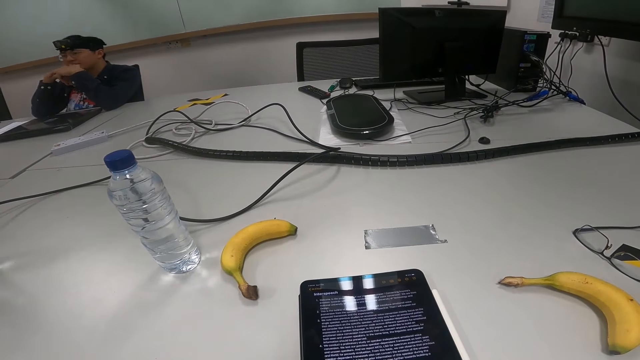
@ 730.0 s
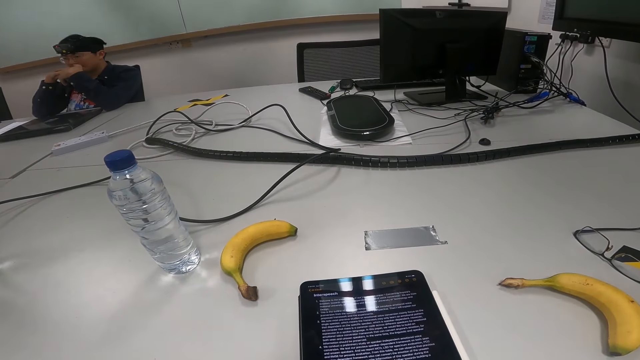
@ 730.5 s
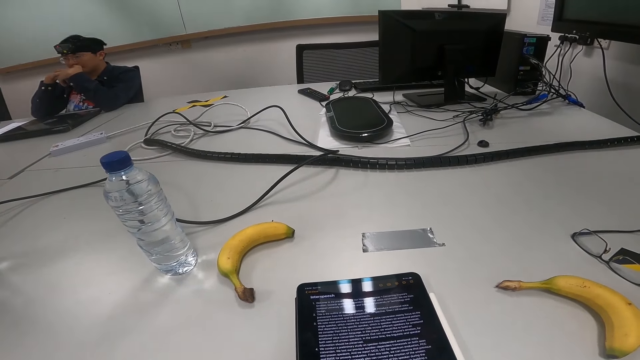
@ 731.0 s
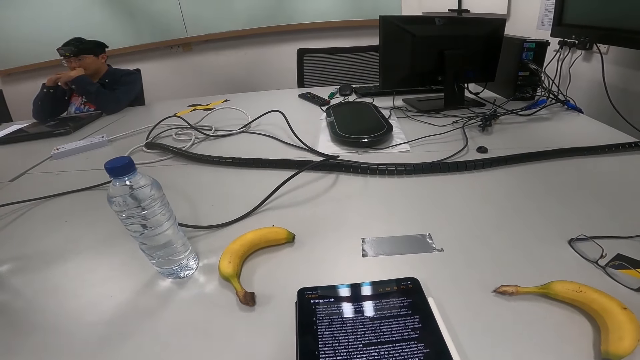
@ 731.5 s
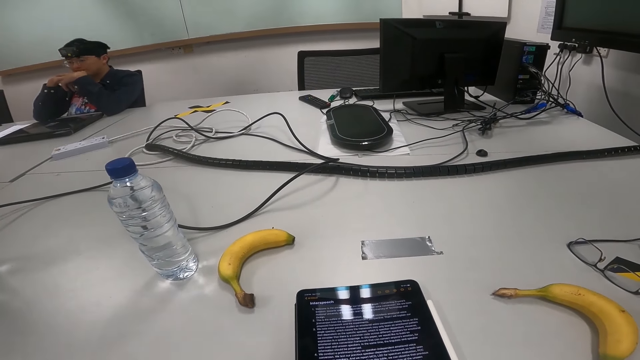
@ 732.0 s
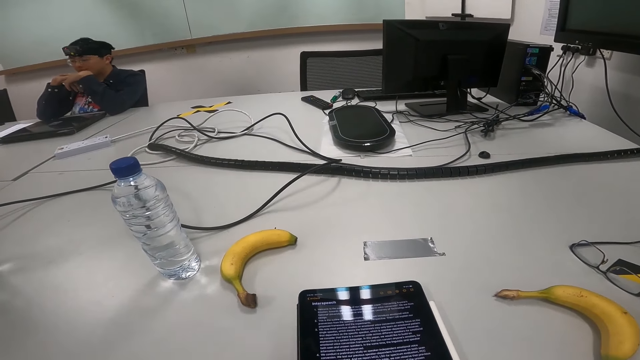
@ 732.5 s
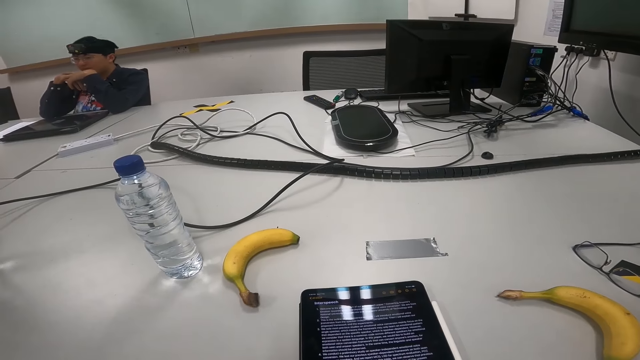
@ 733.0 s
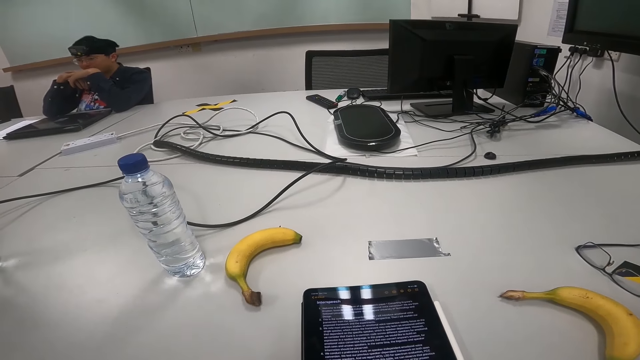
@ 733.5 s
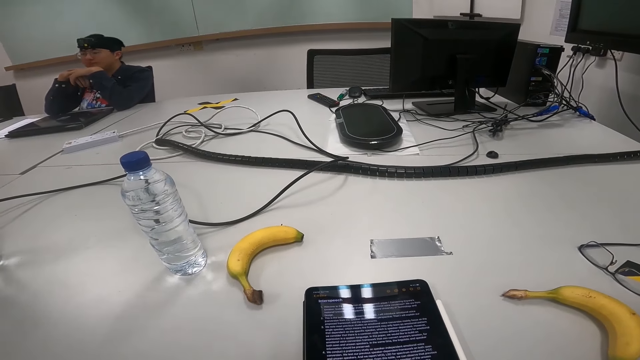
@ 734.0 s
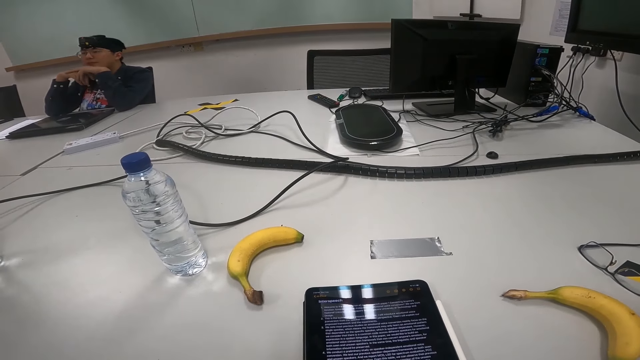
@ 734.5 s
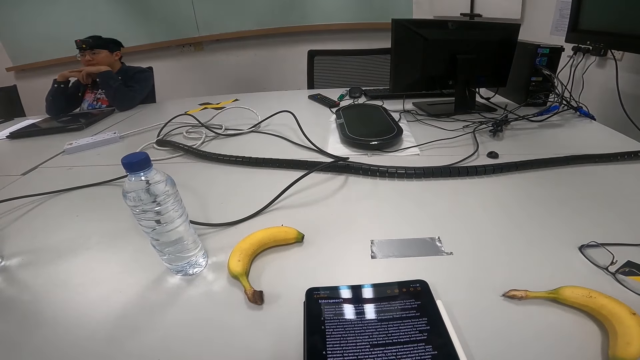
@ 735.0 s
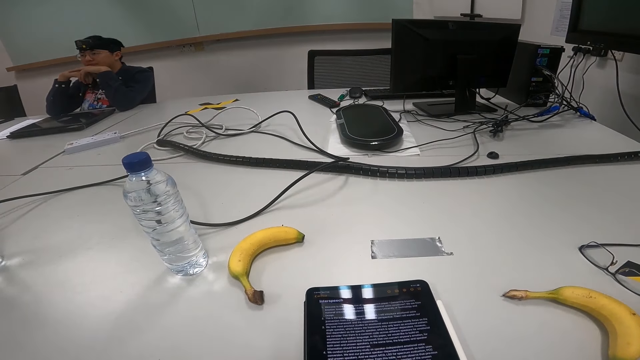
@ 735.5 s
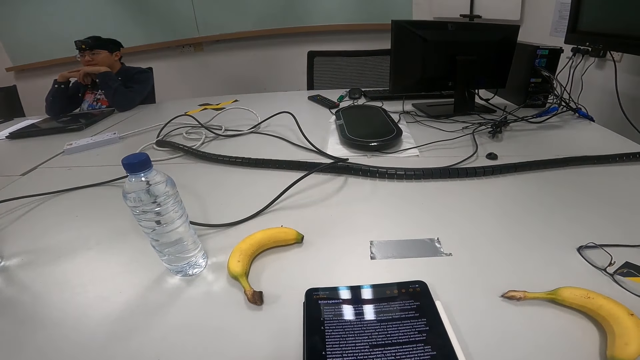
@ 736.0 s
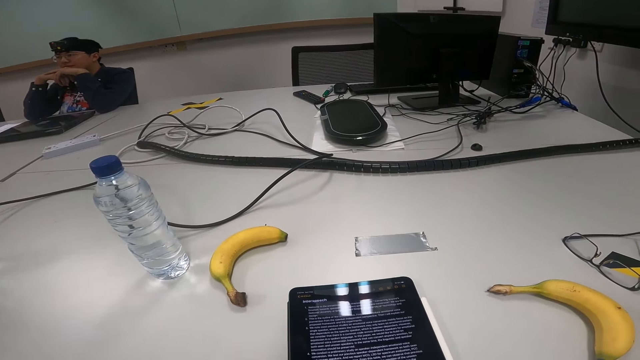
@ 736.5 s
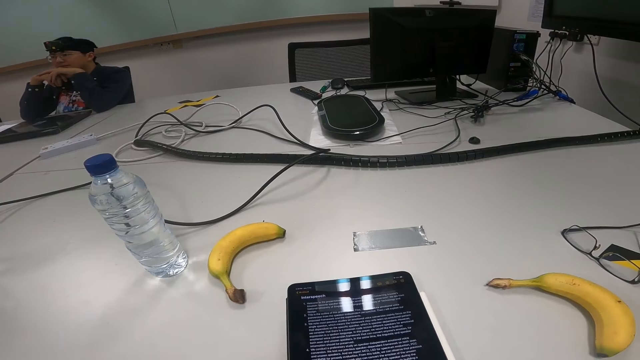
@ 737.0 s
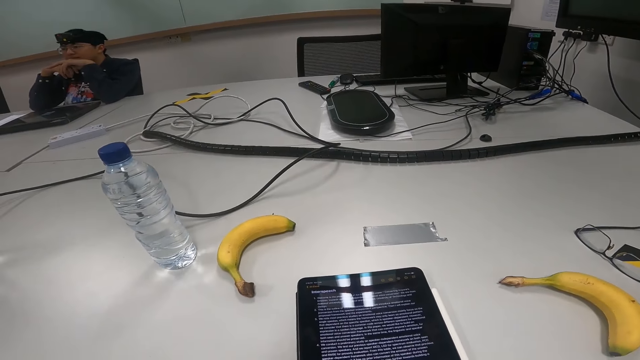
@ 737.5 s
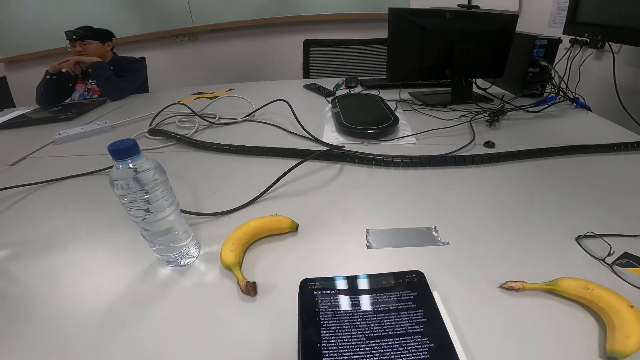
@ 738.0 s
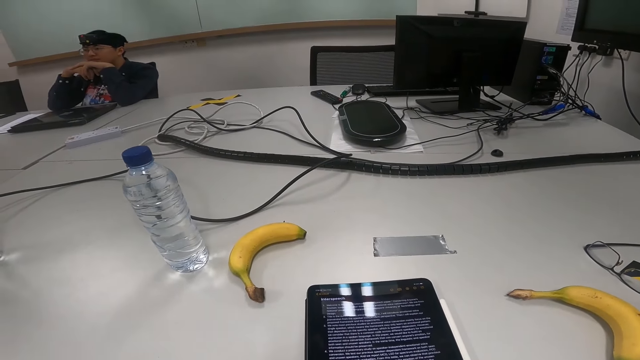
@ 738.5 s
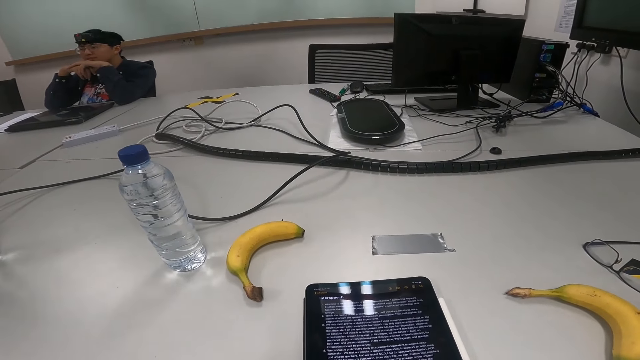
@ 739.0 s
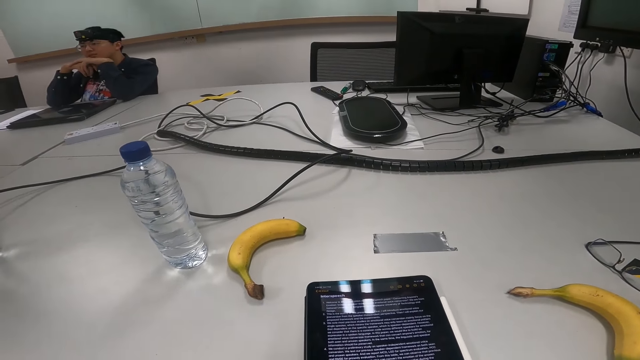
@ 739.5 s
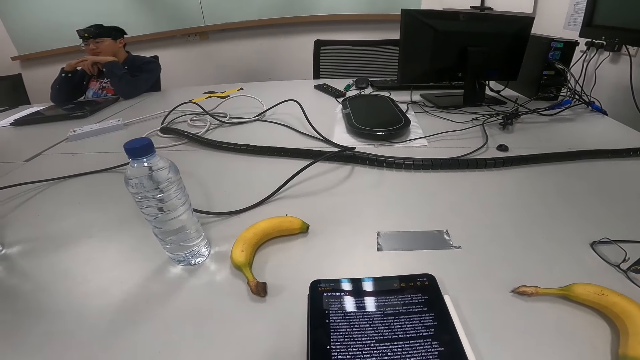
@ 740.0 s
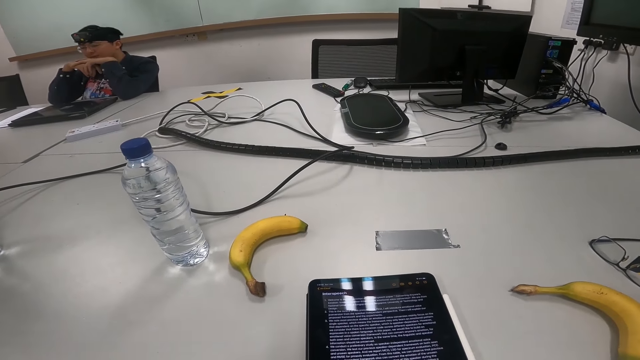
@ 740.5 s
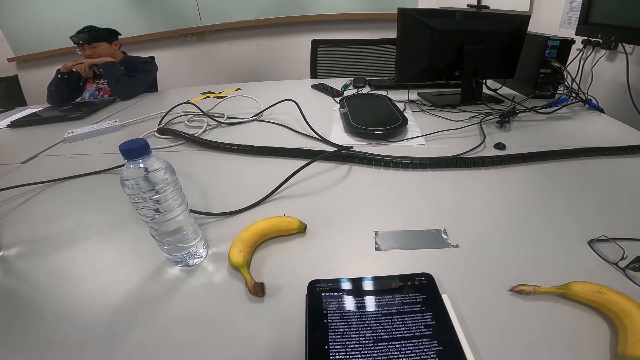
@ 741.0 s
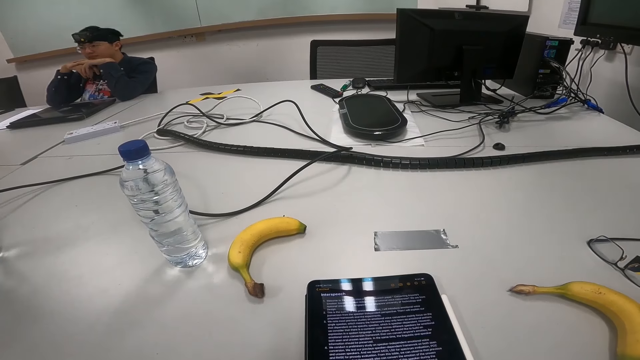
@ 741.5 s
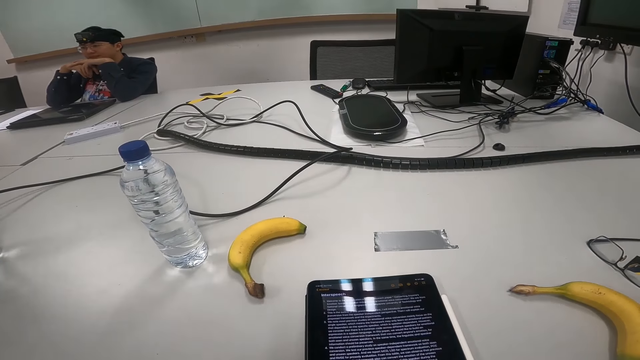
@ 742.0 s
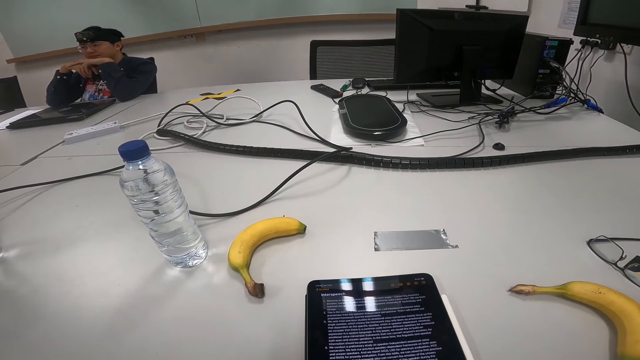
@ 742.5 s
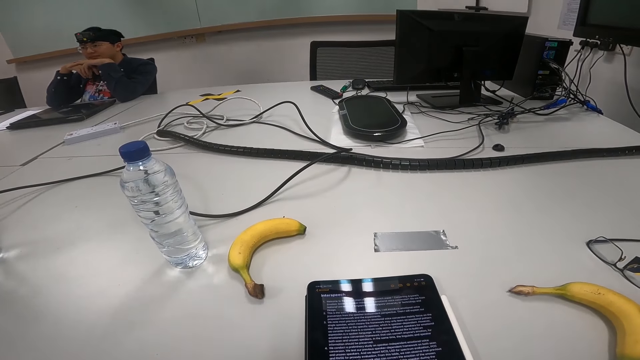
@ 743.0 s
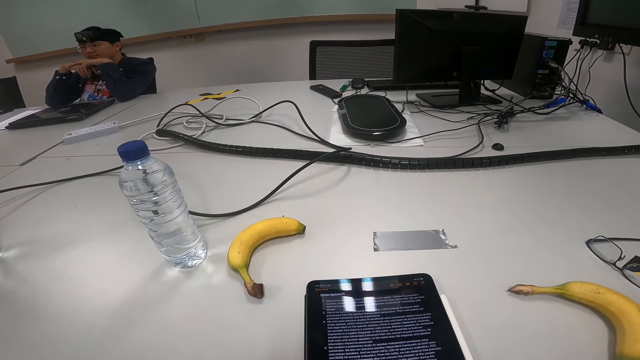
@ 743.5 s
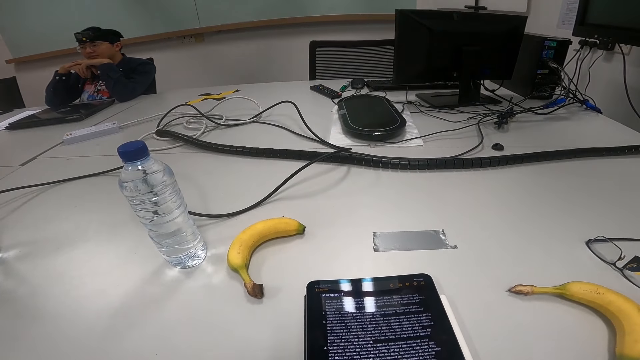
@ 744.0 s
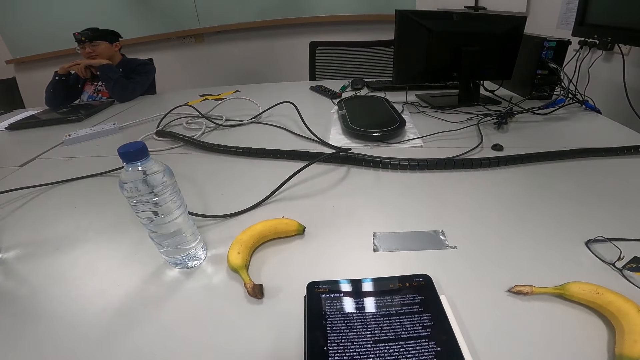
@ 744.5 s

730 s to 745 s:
A person touches the face and nods the head. The person nods the head again.

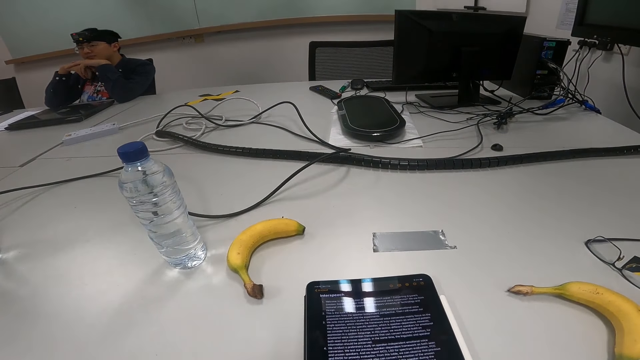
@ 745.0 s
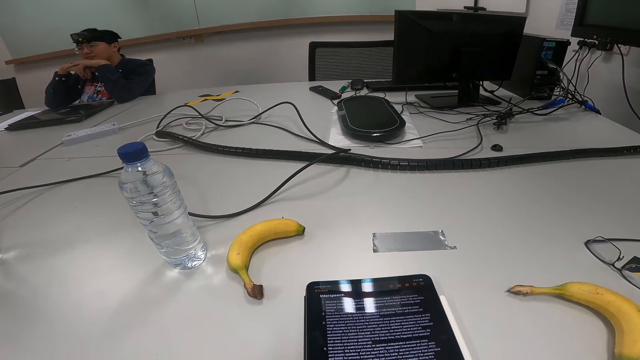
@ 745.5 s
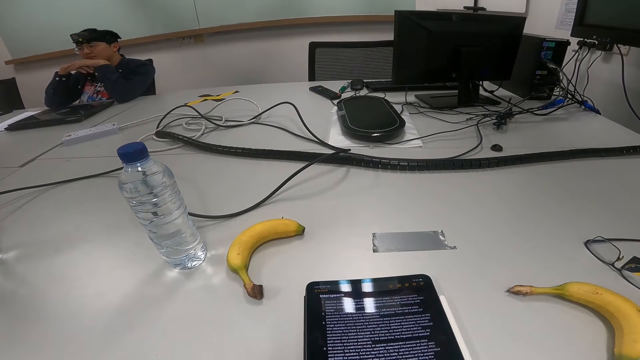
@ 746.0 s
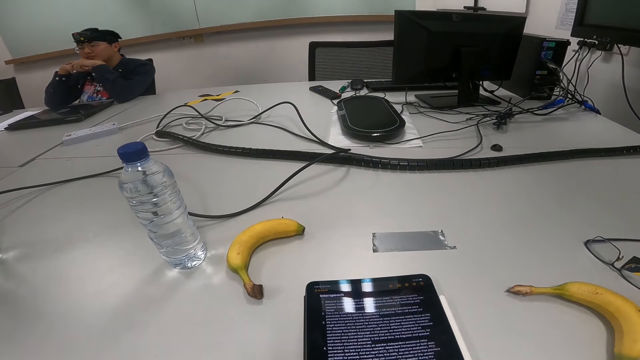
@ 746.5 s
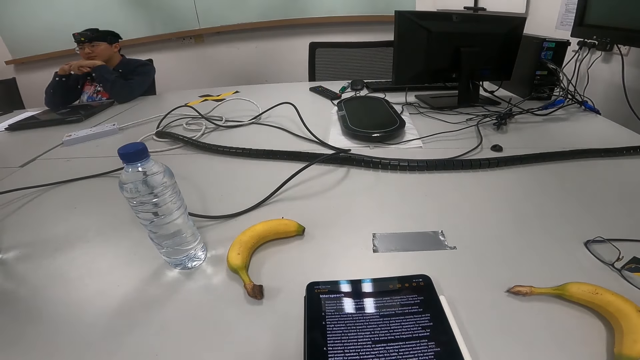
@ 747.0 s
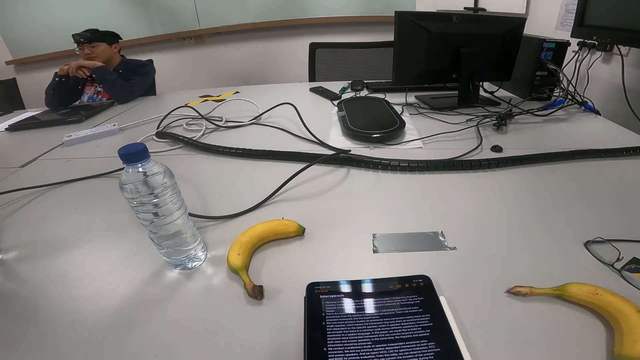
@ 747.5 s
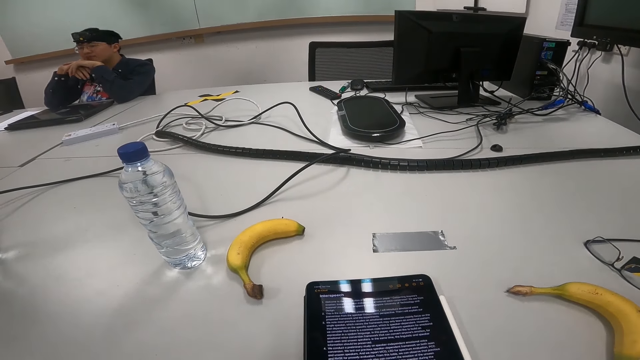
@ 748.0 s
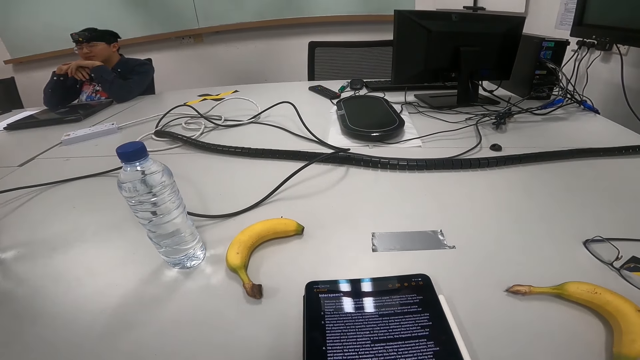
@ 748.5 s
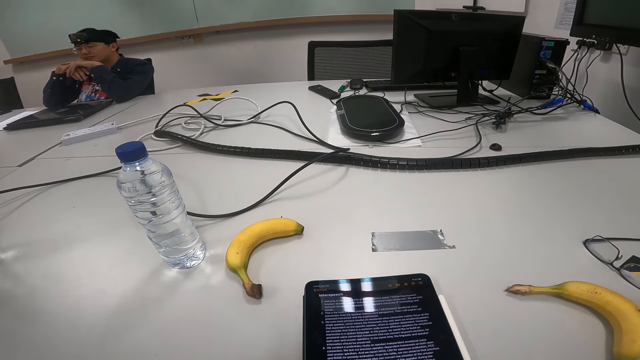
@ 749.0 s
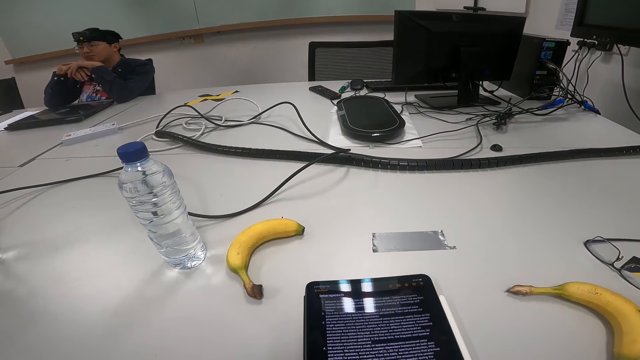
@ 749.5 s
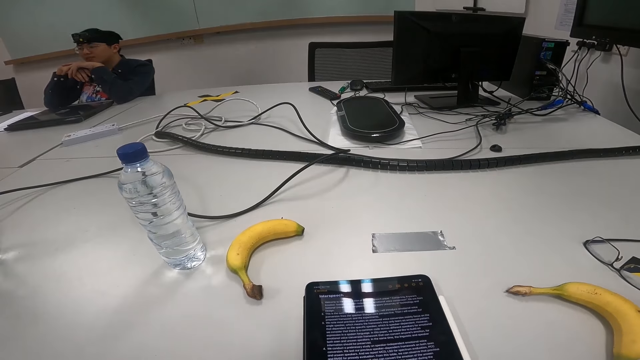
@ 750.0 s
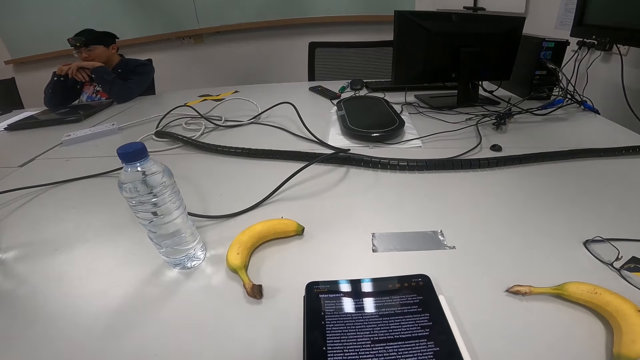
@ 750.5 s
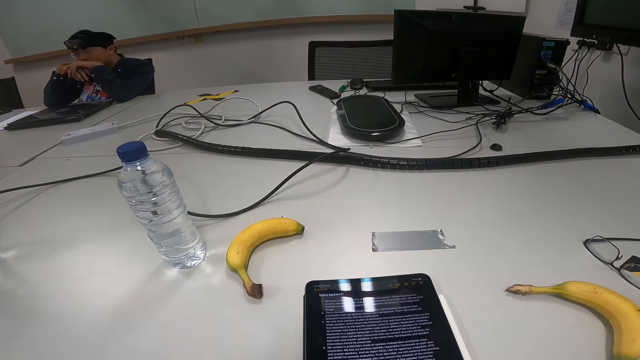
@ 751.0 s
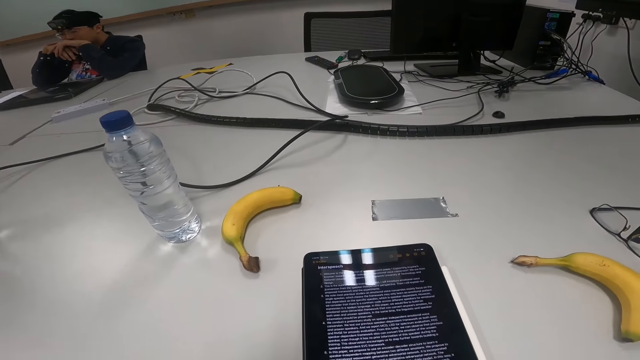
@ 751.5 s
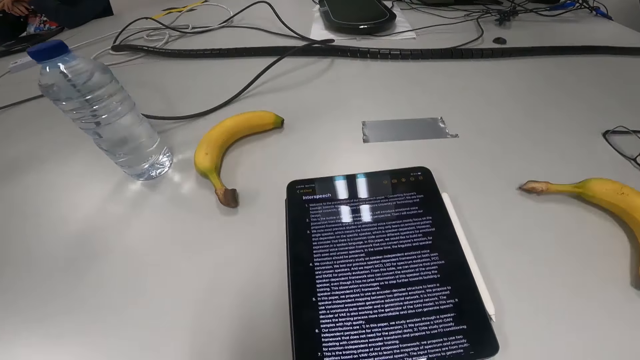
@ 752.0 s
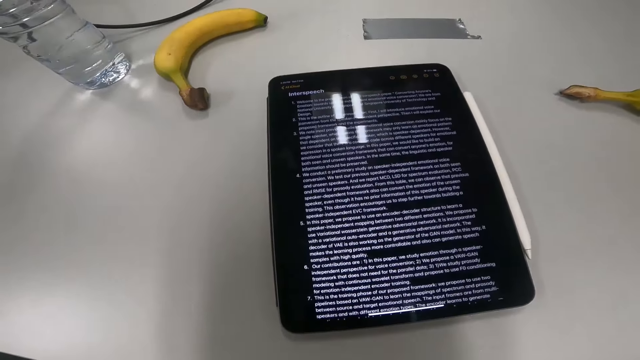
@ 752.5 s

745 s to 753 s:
A person nods the head.
